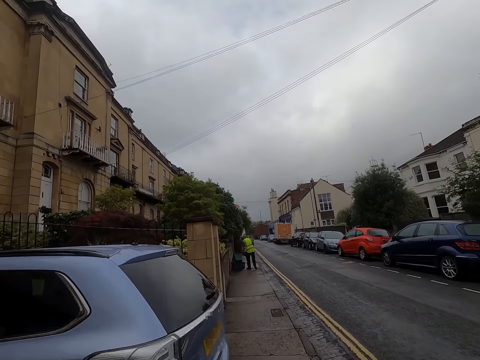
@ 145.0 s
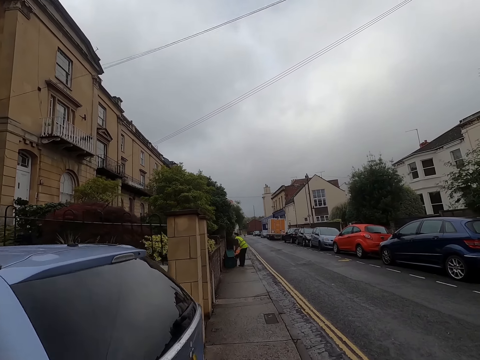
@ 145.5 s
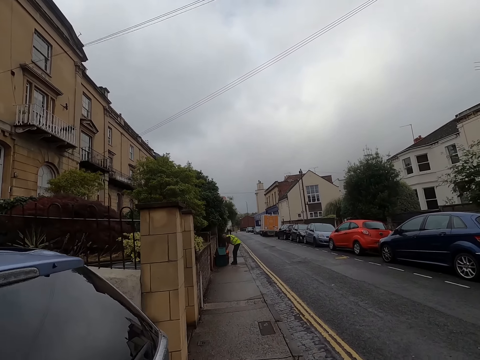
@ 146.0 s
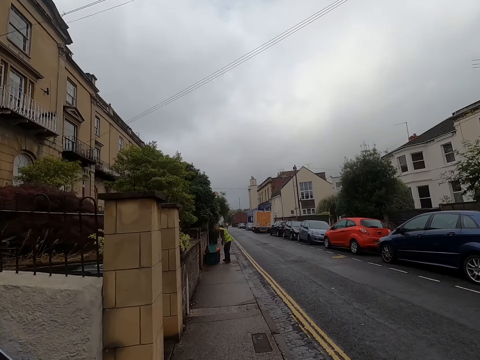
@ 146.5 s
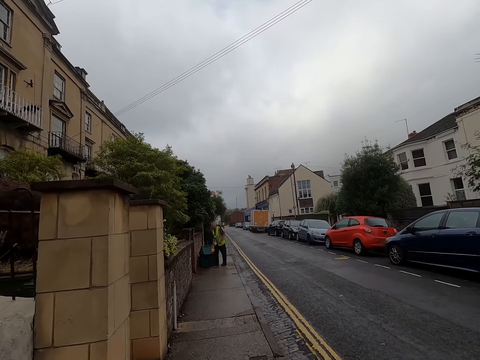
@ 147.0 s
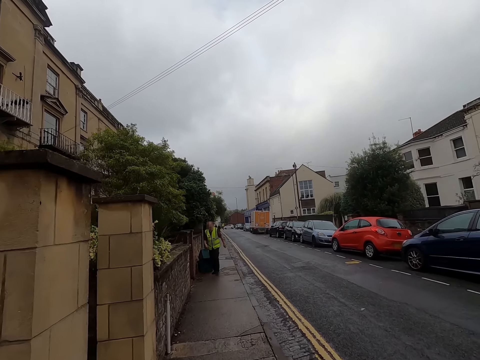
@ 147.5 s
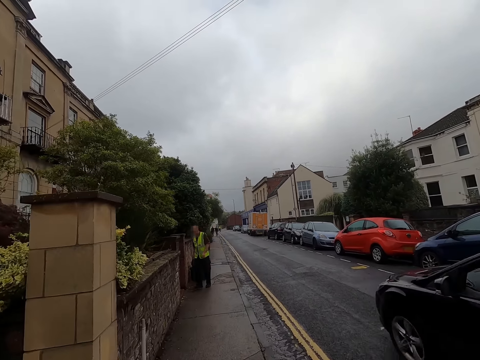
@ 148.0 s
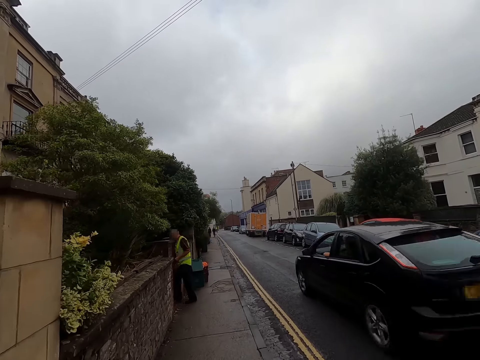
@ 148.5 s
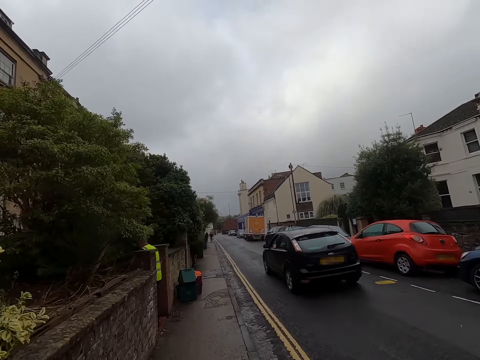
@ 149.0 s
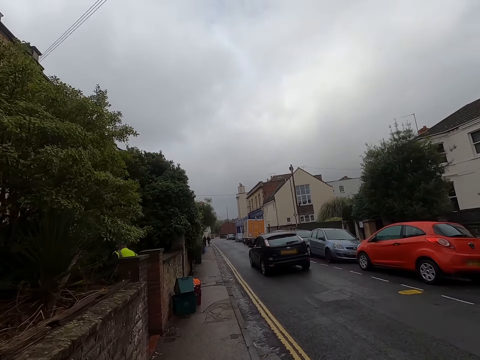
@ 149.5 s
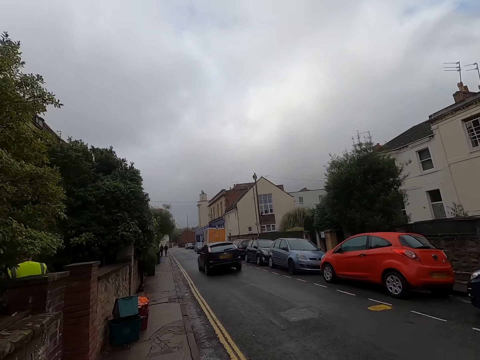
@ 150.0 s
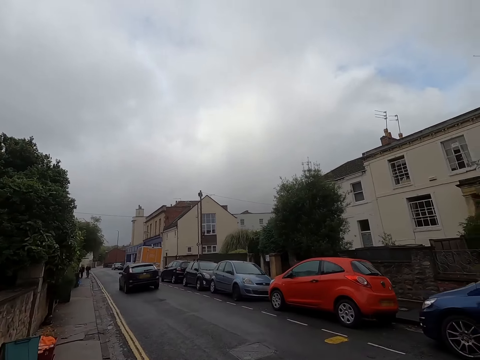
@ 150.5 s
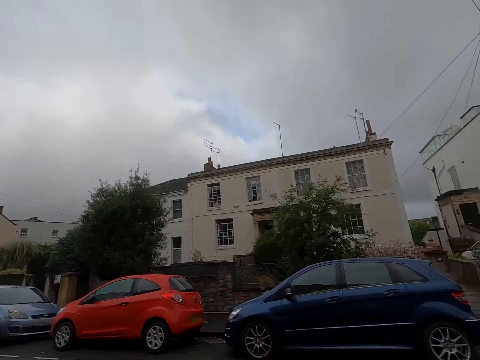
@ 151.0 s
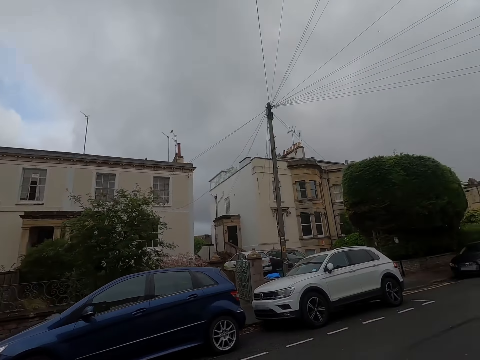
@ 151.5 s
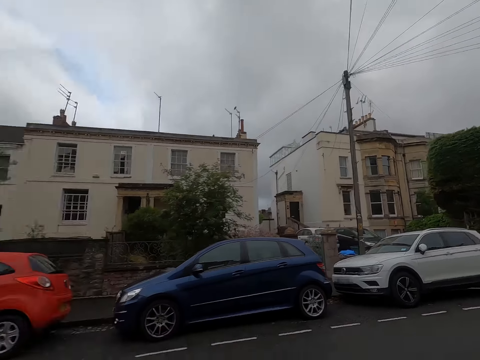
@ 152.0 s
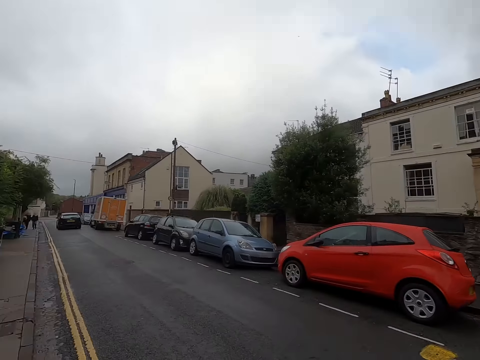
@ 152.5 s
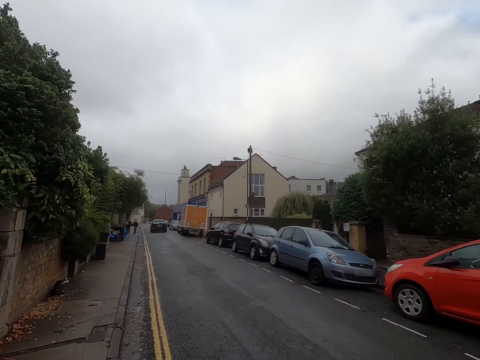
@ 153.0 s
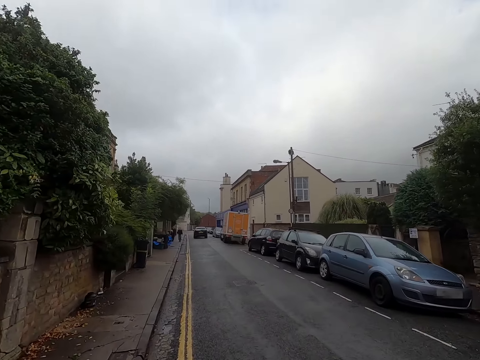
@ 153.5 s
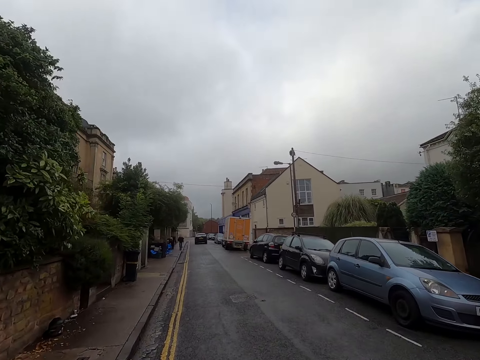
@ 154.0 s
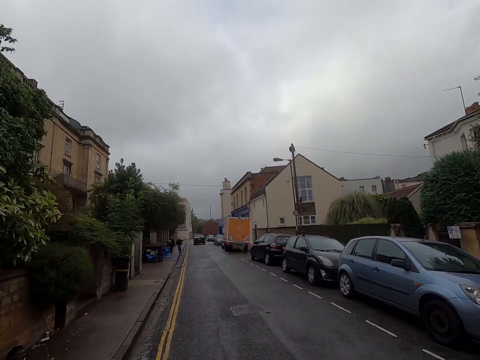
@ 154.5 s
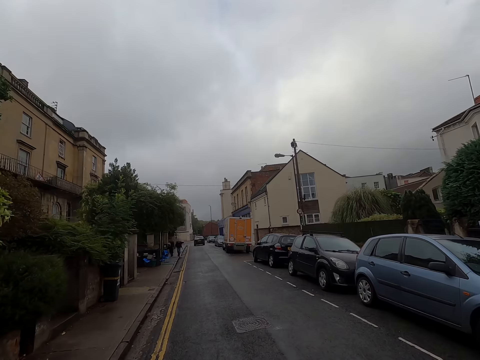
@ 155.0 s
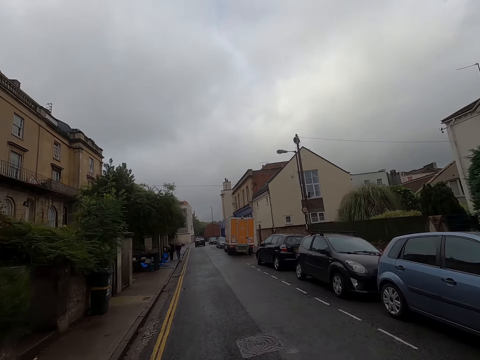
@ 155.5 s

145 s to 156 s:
The man drops the box on the floor and walks into the building. A black SUV drives past the camera wearer.

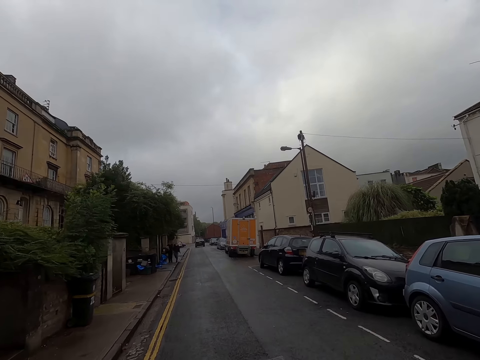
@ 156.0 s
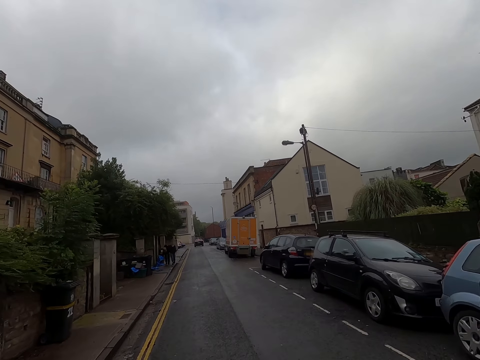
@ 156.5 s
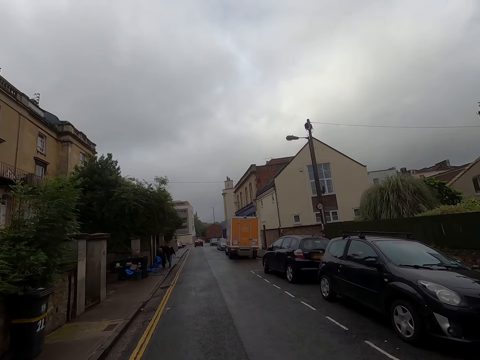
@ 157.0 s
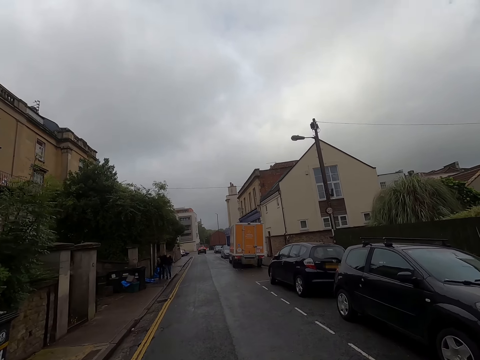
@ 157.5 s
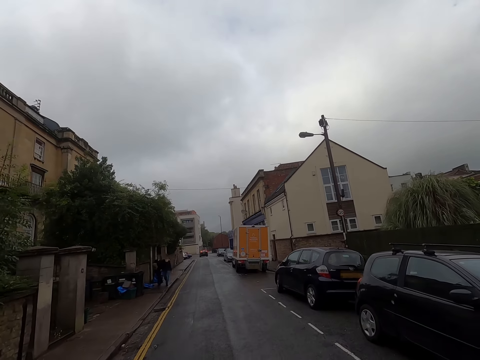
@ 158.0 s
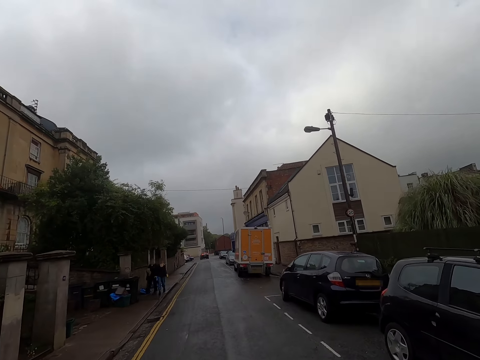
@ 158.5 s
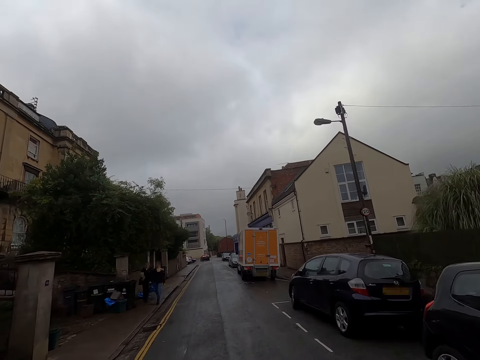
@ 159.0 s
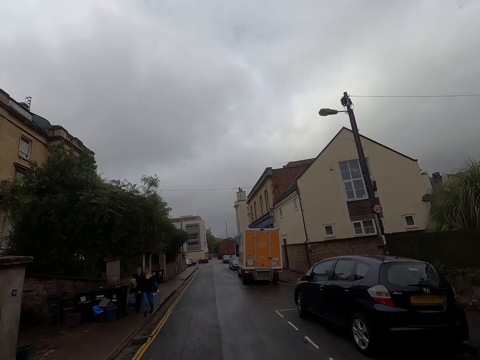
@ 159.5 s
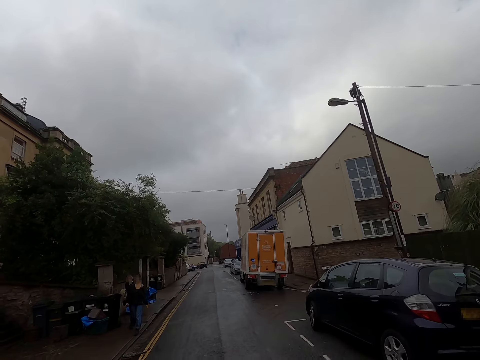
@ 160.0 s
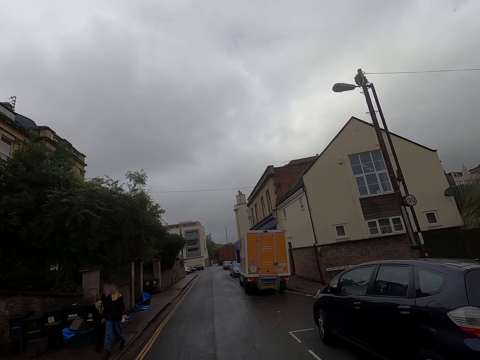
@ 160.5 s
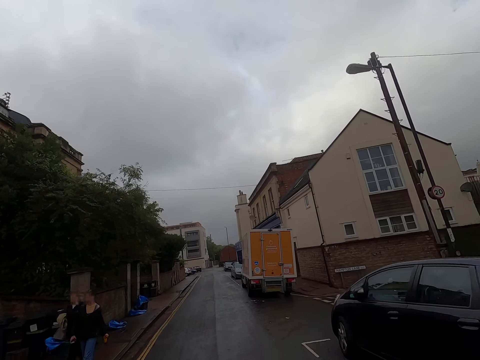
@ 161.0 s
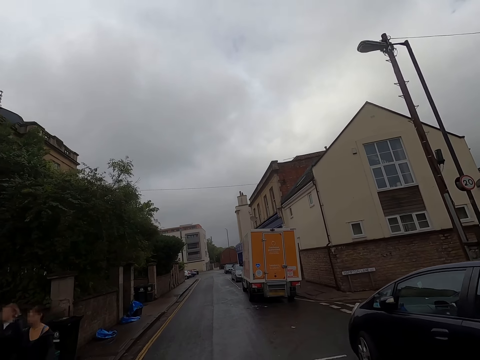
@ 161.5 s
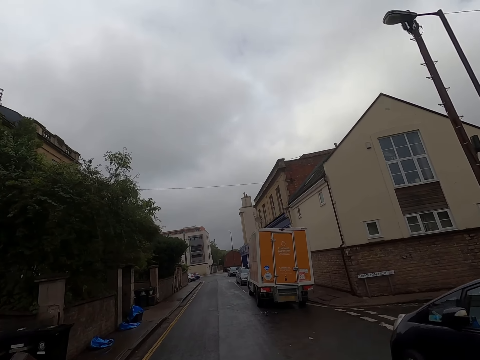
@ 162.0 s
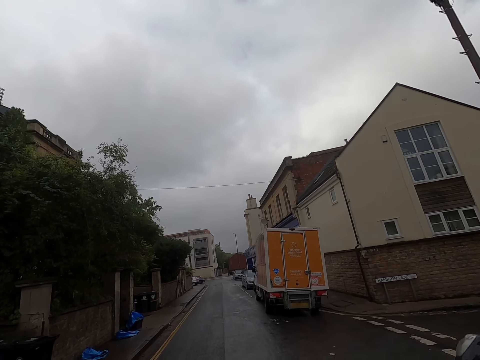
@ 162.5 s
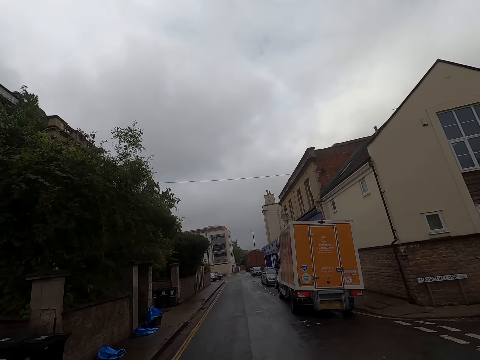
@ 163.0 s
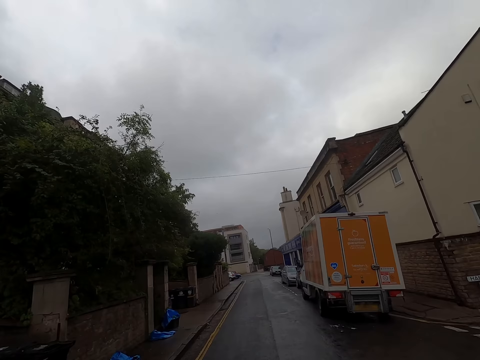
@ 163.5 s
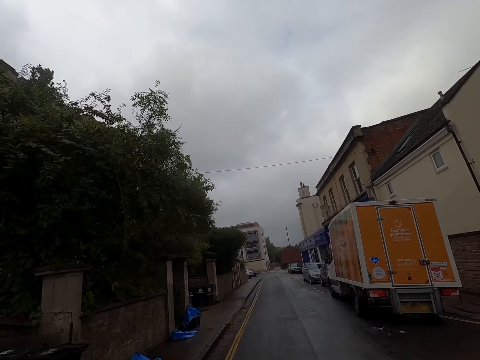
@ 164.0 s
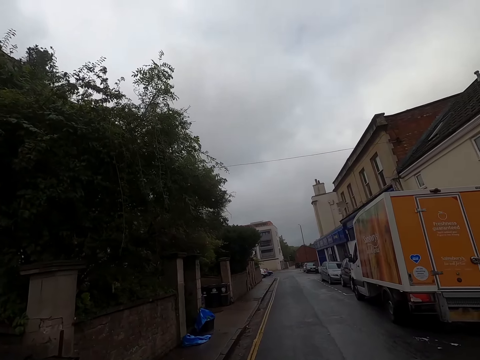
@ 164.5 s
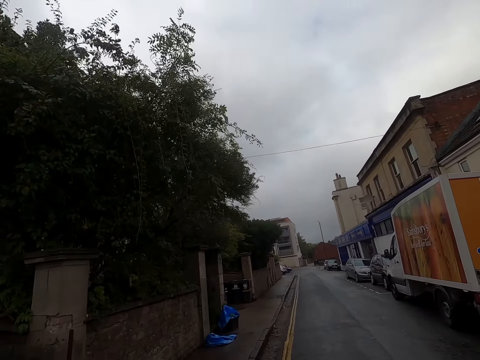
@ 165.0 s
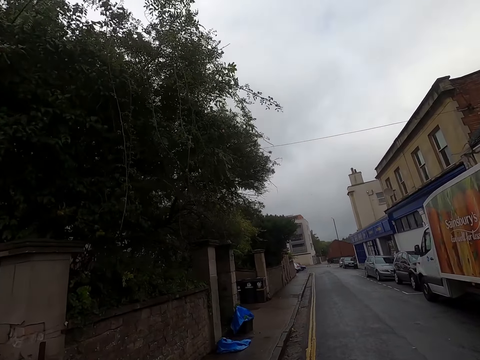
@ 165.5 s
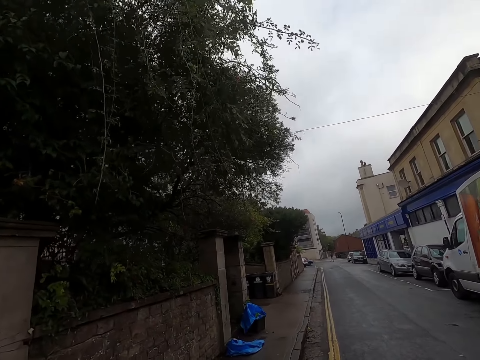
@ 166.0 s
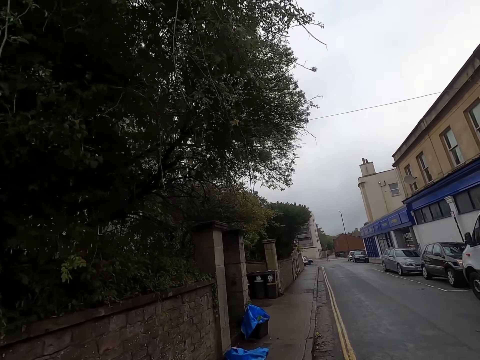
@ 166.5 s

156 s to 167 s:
A woman walks past the camera wearer. Another woman walks past the camera wearer.

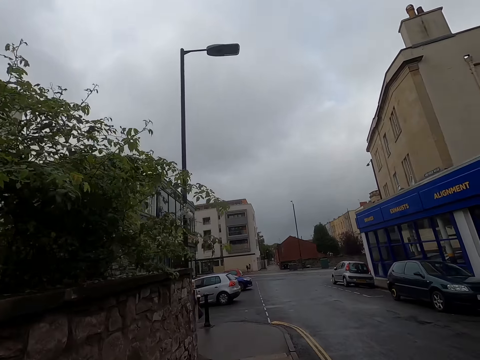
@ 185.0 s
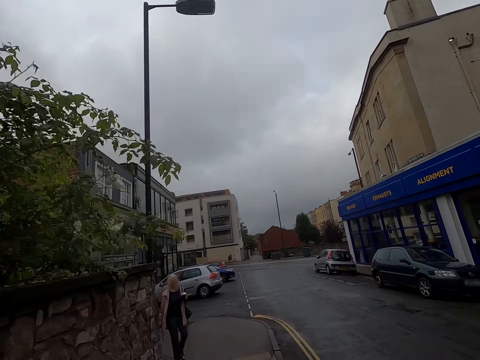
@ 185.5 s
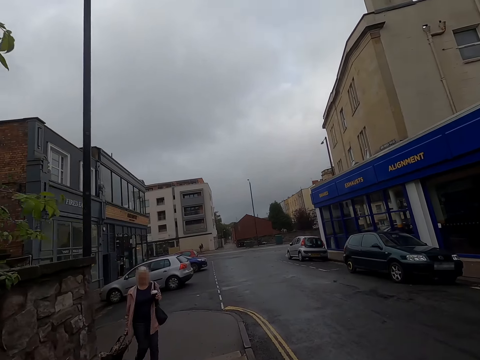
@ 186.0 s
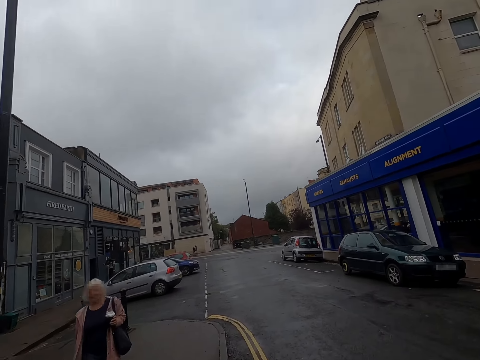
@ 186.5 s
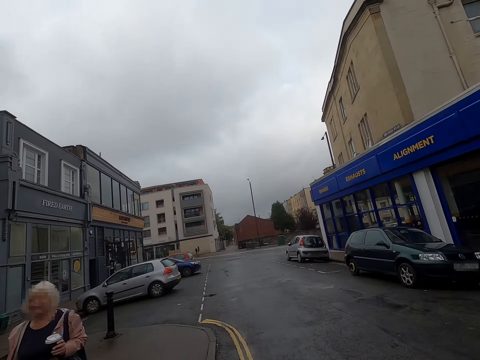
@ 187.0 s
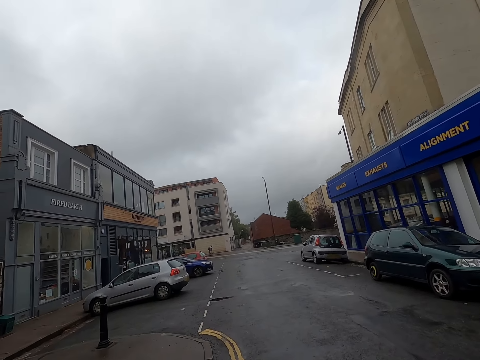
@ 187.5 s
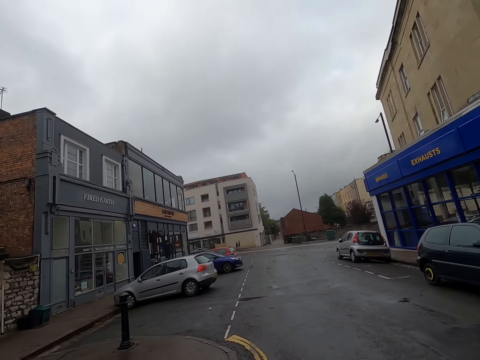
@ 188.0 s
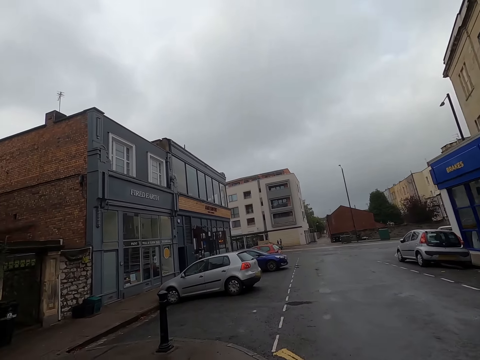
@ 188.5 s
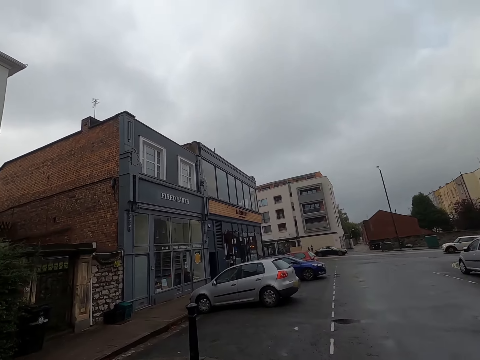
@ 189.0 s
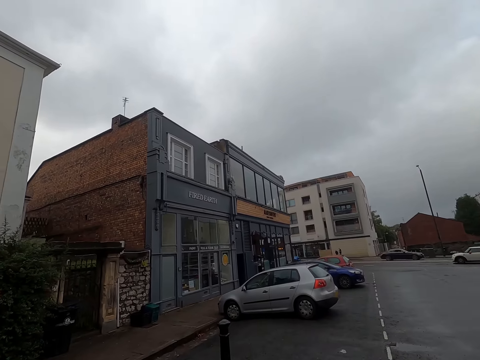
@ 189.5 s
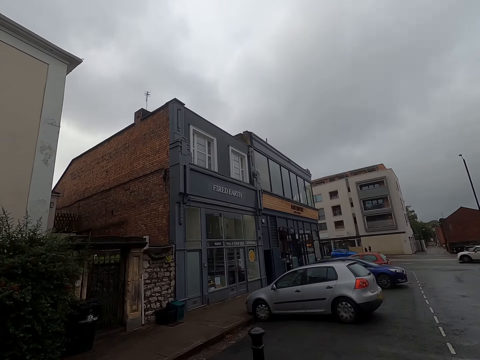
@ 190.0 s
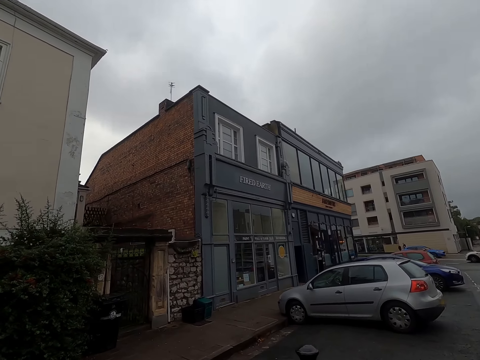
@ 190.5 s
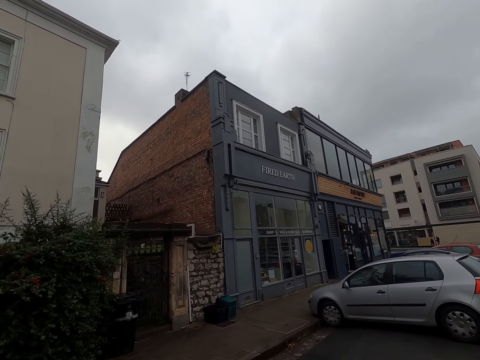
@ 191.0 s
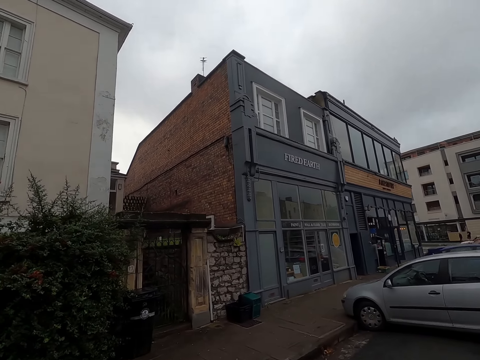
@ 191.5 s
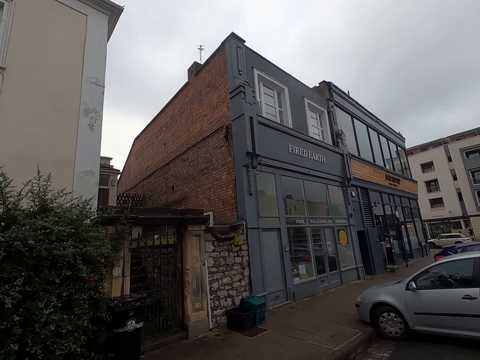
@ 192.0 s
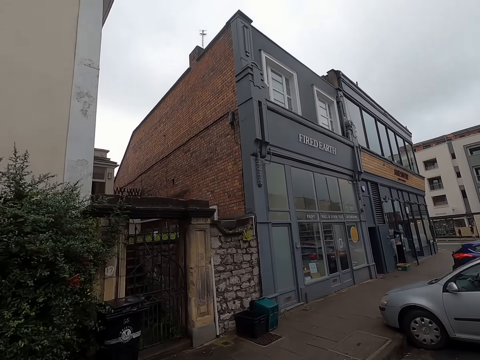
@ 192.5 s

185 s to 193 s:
A woman walks past the camera wearer.
